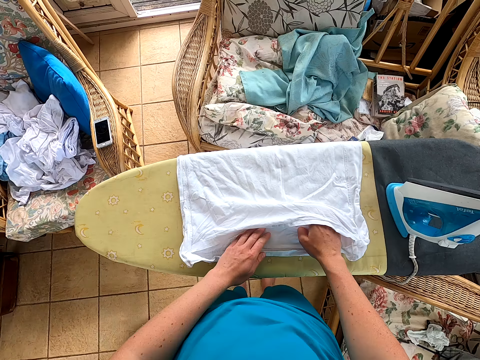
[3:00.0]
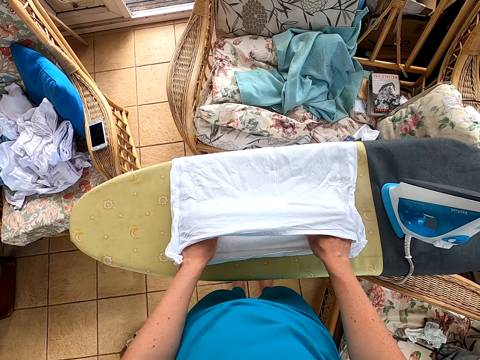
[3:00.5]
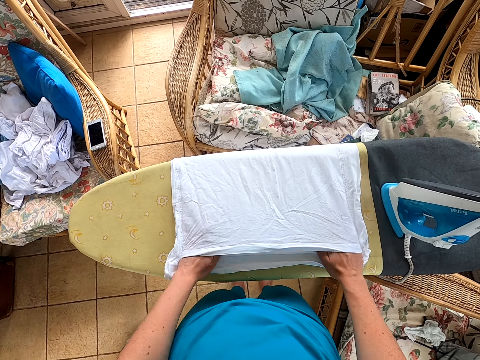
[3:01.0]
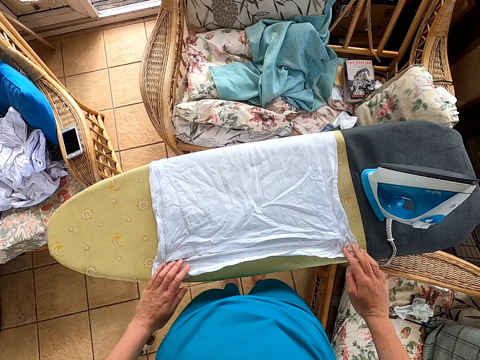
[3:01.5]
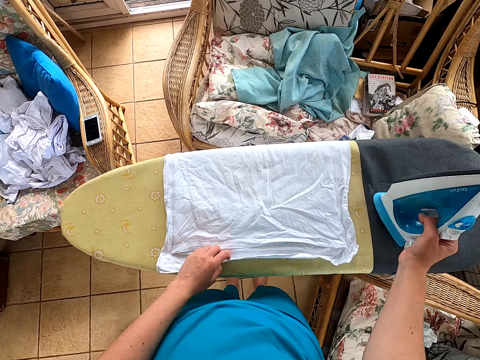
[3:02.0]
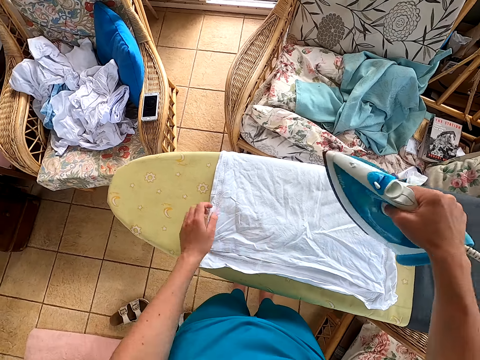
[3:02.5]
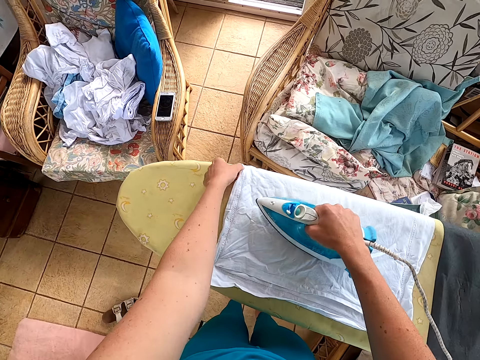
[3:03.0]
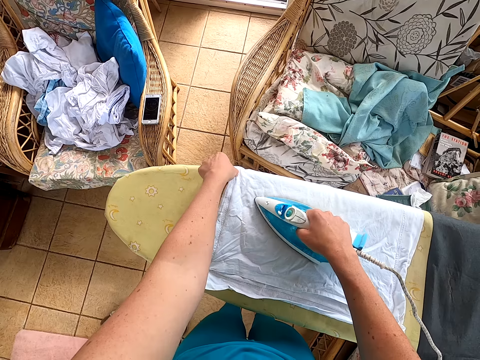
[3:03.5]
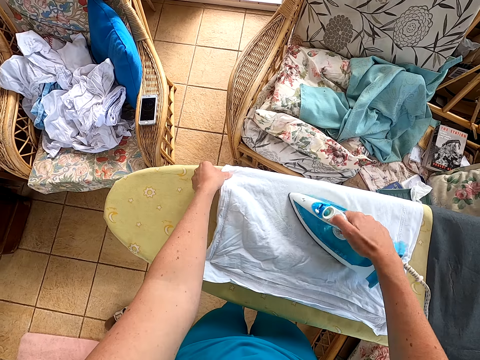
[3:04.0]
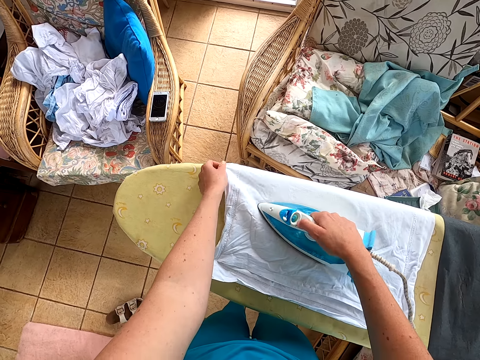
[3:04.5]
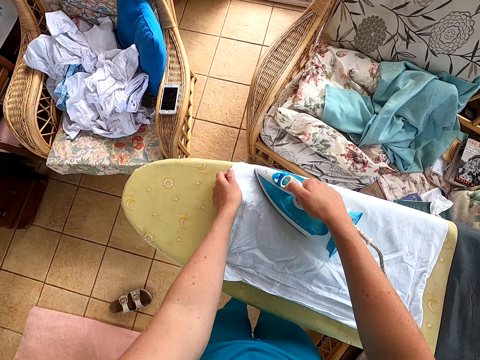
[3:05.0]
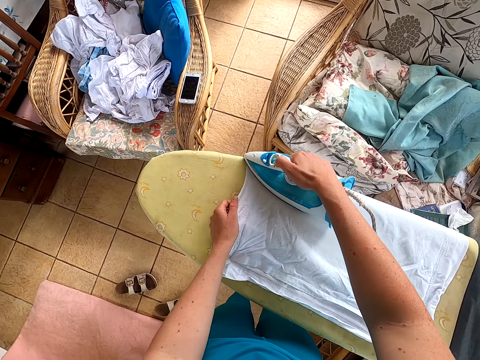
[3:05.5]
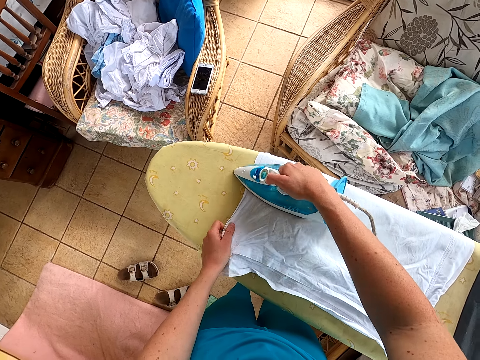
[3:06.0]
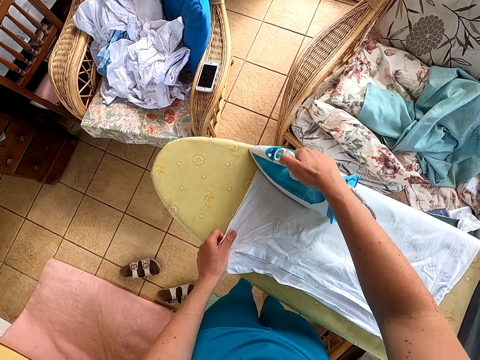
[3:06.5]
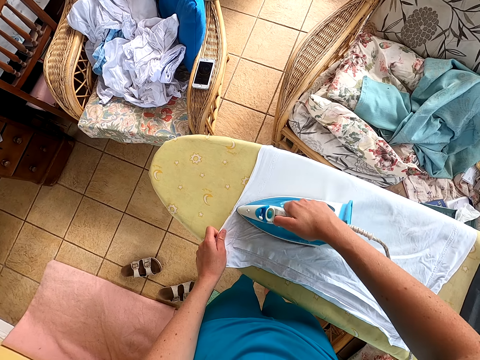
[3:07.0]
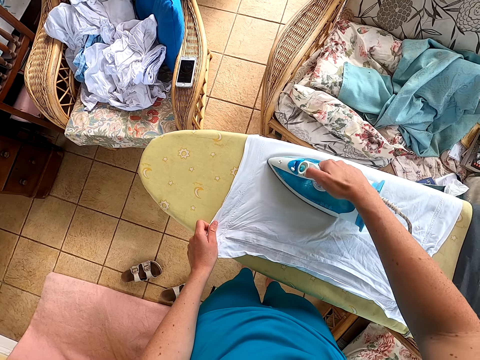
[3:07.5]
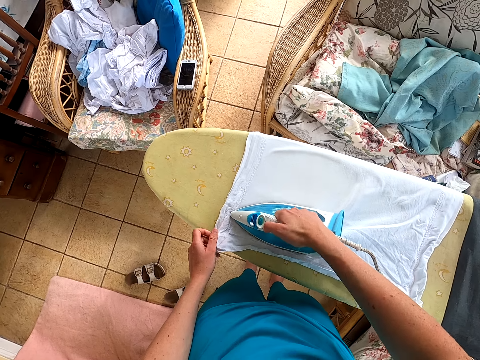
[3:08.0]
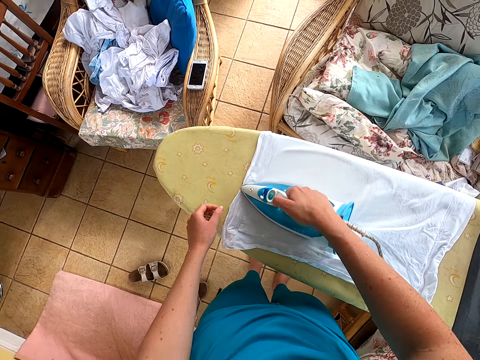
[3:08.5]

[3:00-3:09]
The camera wearer straightens the cloth. They pick the iron box. They iron the cloth.

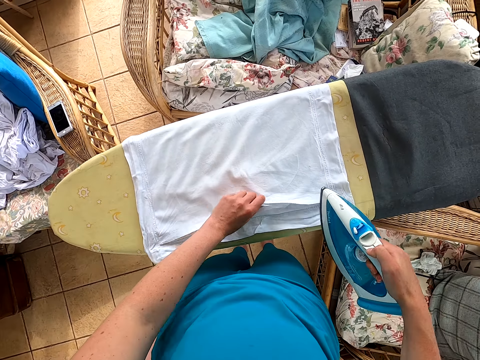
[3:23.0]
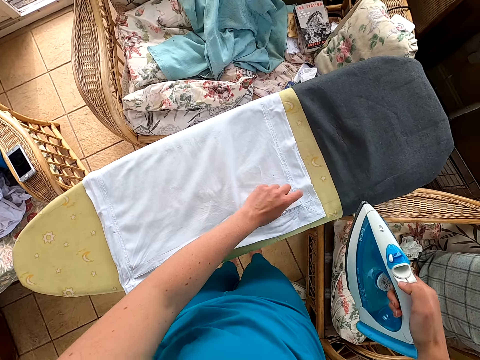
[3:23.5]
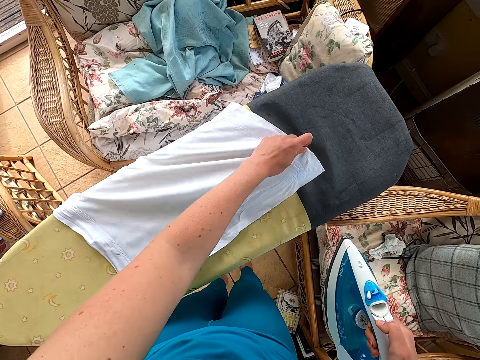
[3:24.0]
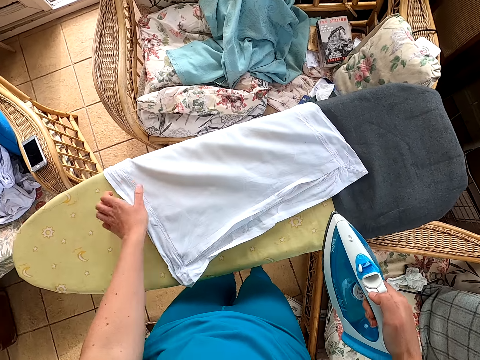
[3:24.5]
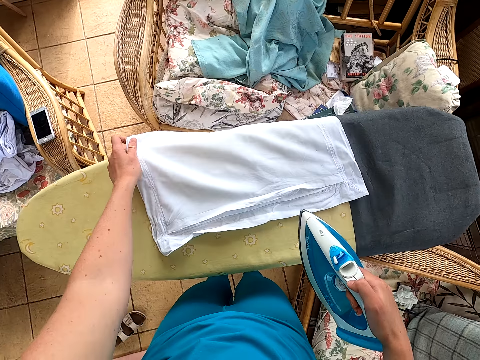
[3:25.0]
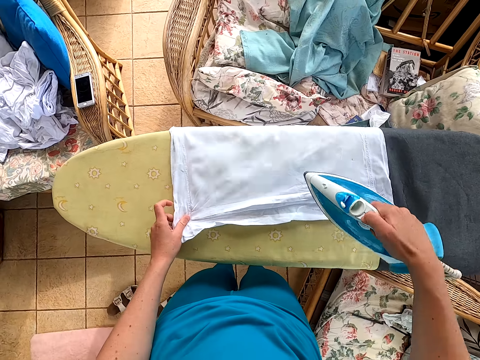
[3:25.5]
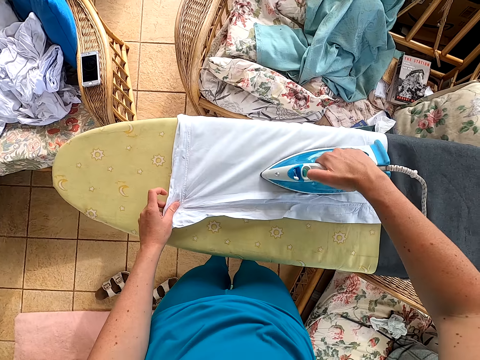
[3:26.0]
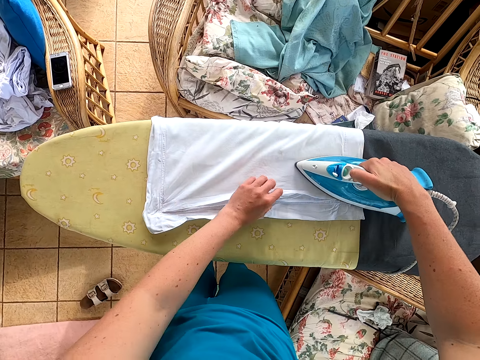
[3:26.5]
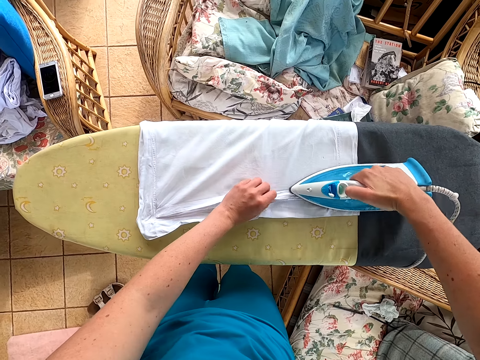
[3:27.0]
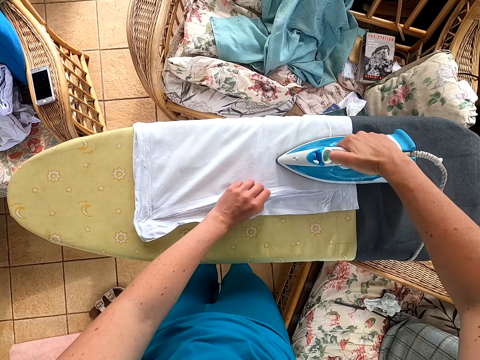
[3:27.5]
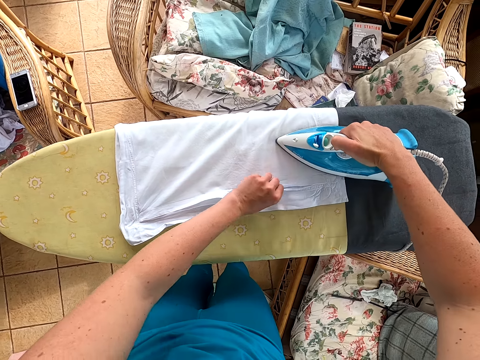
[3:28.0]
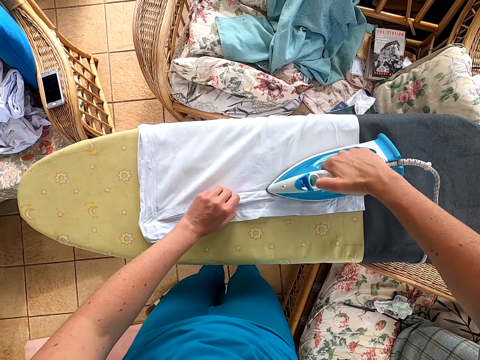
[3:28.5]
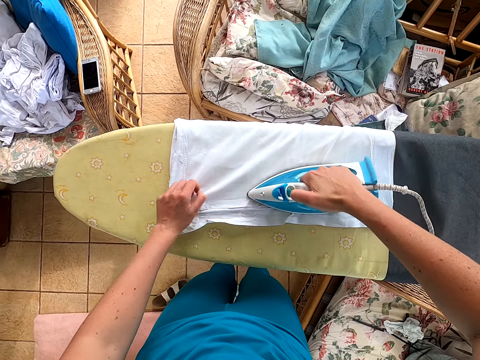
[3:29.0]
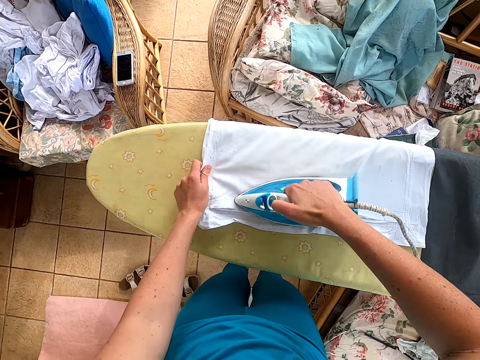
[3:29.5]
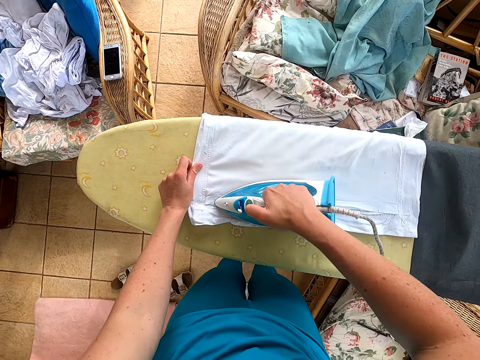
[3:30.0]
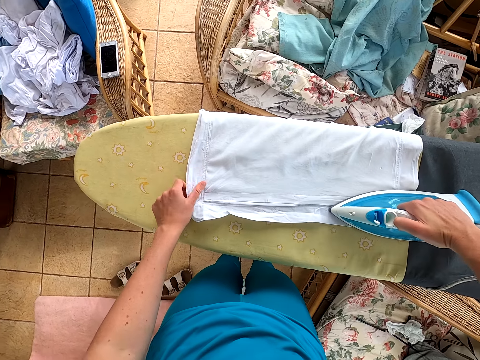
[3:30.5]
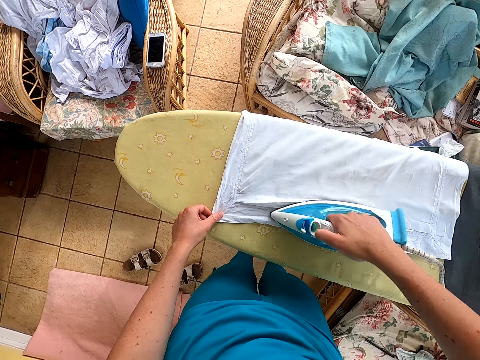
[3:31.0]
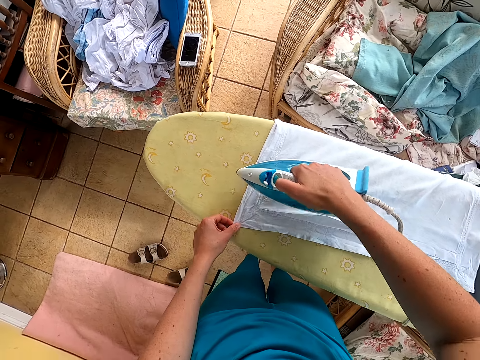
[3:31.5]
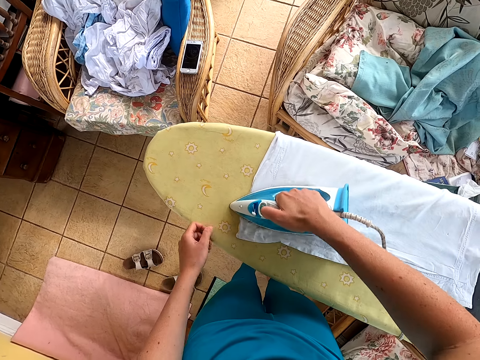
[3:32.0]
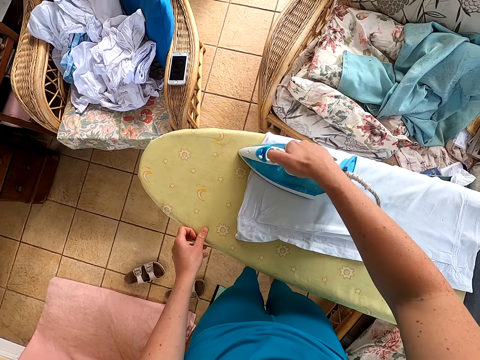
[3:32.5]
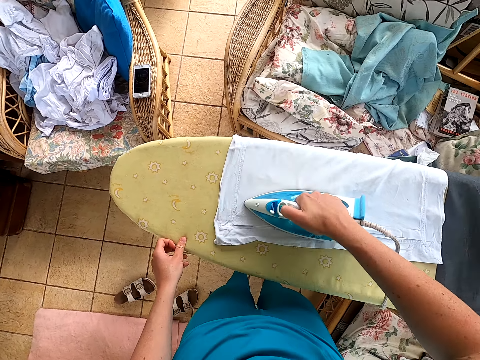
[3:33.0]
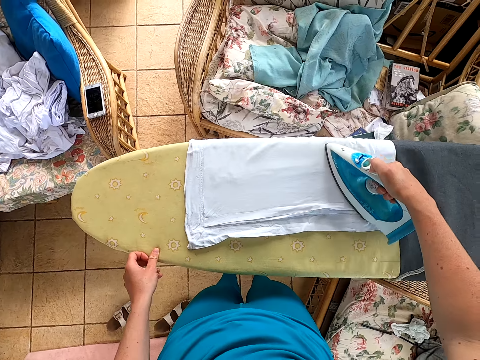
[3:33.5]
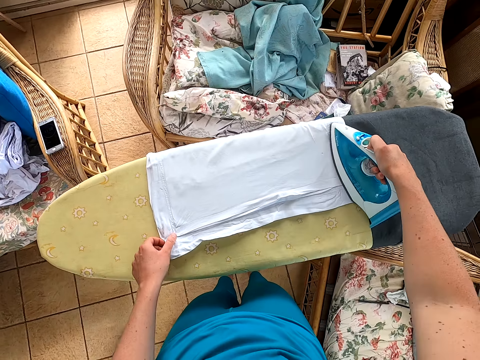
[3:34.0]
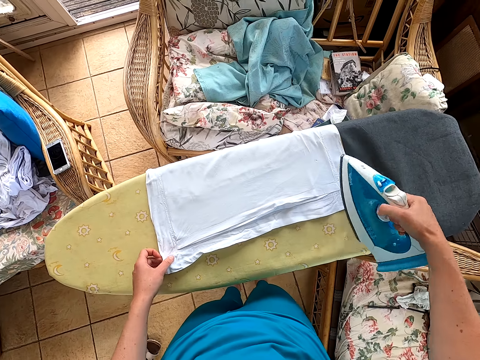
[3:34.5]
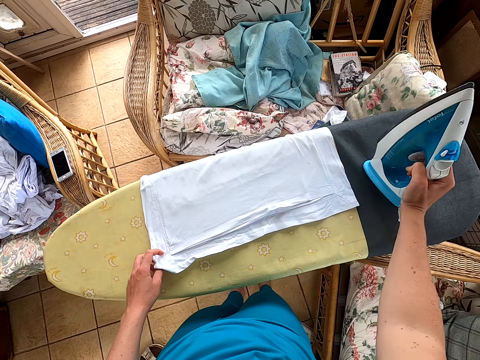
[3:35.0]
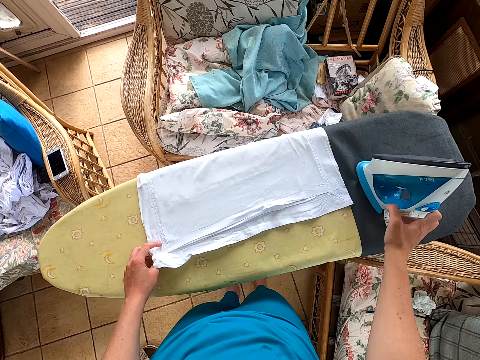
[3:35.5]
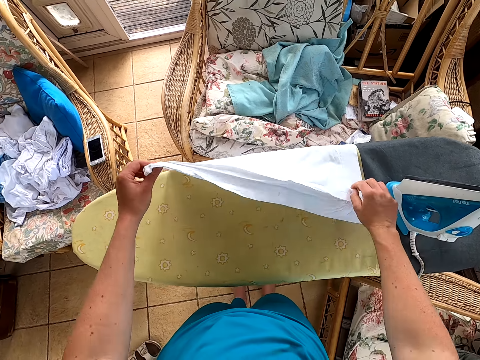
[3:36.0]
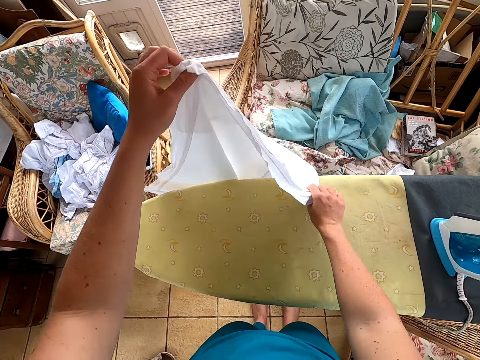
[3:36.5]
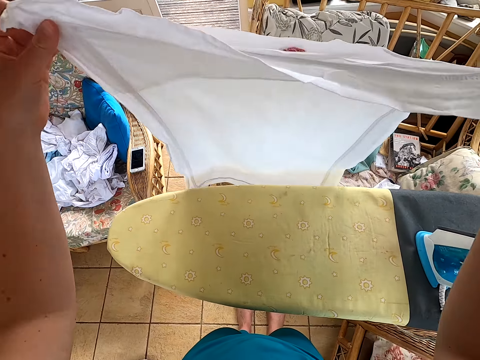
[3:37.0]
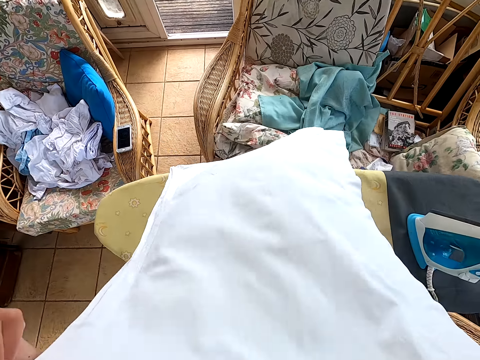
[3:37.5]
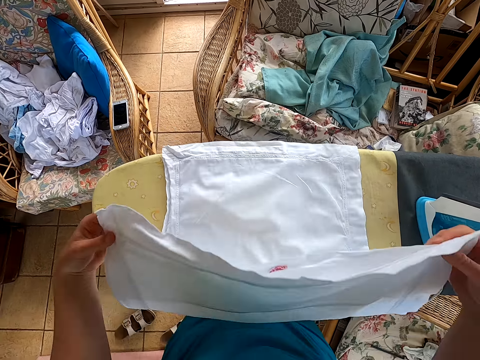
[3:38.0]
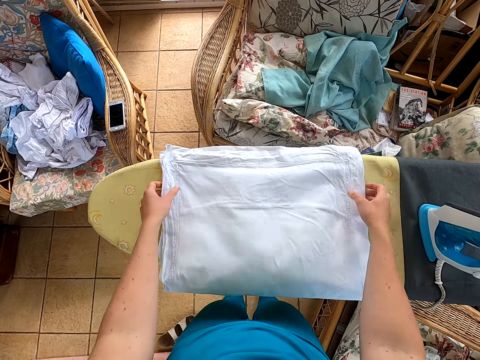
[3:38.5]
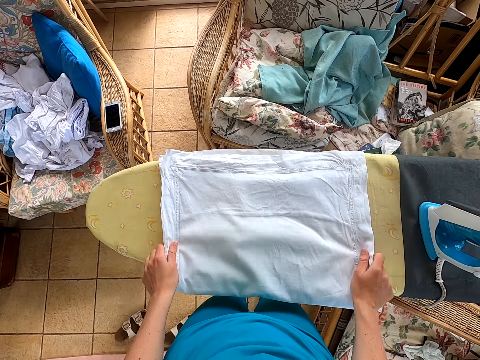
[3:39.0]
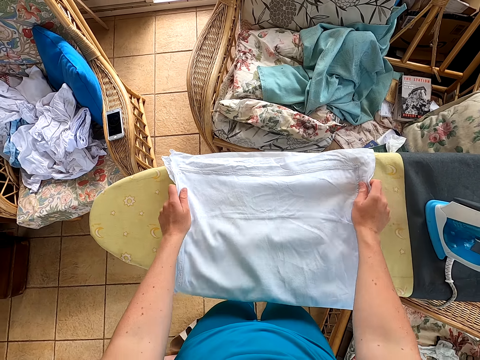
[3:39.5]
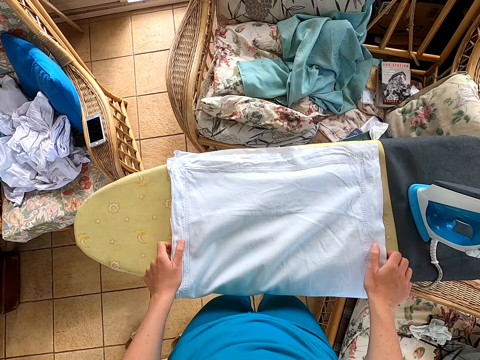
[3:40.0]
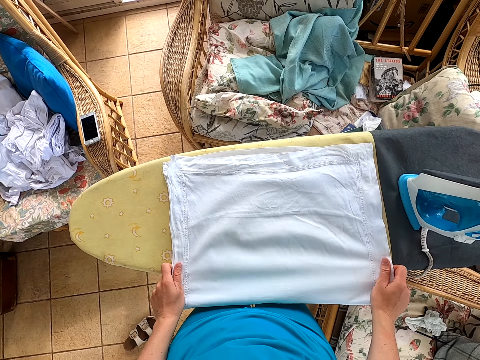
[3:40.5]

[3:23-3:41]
The camera wearer stretches the cloth. They iron the cloth. They put the iron box on the table. They lift the cloth.
